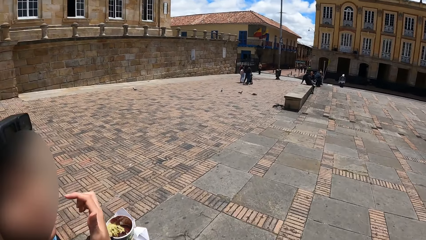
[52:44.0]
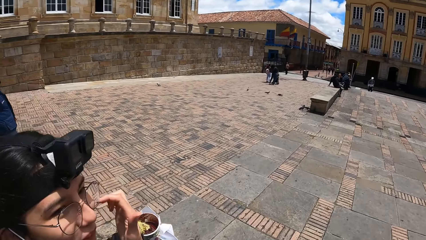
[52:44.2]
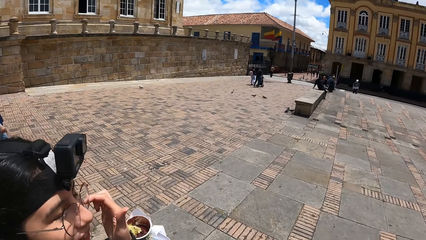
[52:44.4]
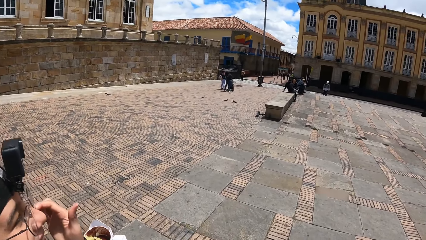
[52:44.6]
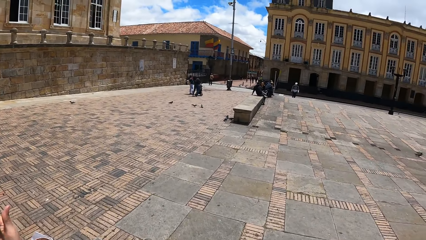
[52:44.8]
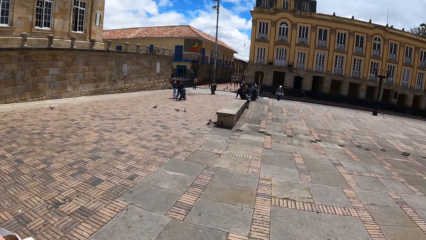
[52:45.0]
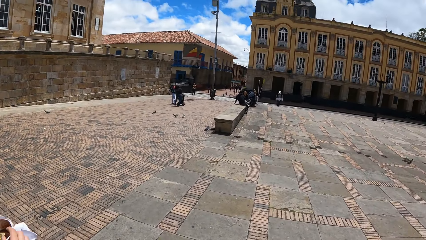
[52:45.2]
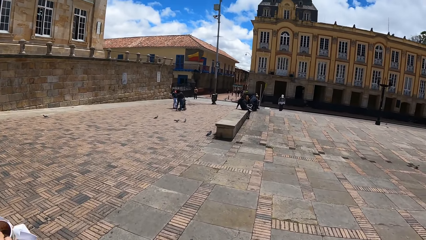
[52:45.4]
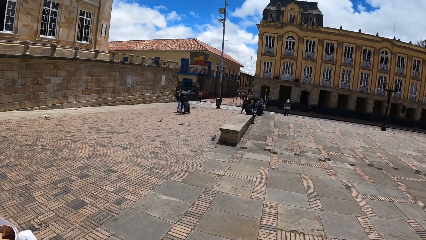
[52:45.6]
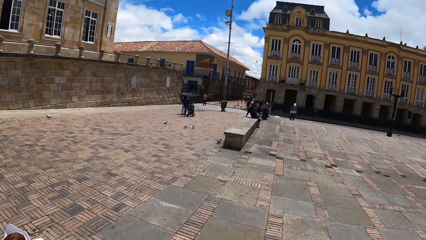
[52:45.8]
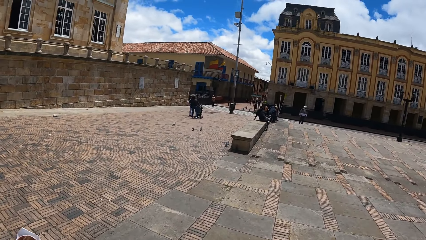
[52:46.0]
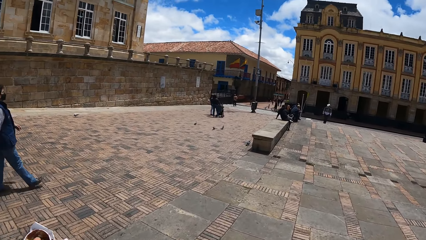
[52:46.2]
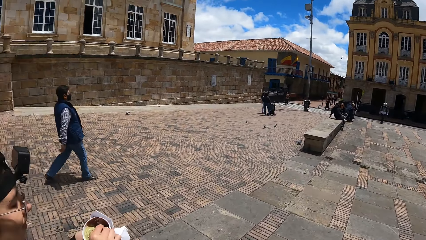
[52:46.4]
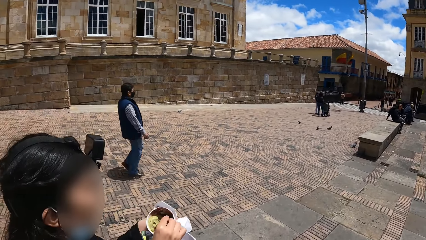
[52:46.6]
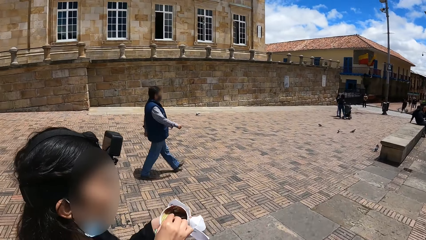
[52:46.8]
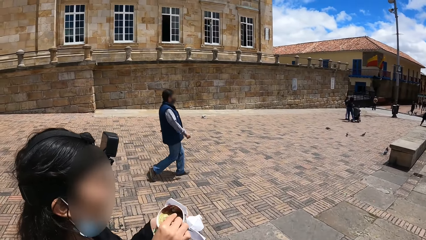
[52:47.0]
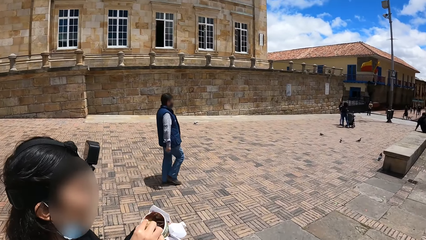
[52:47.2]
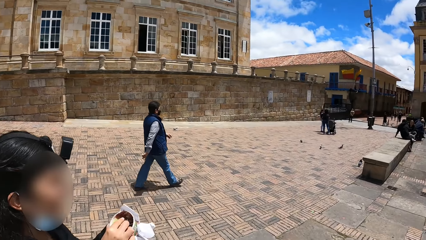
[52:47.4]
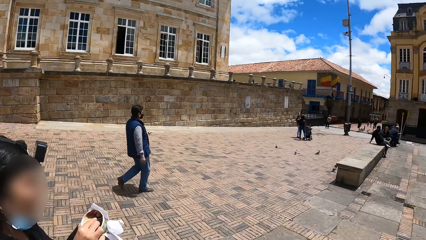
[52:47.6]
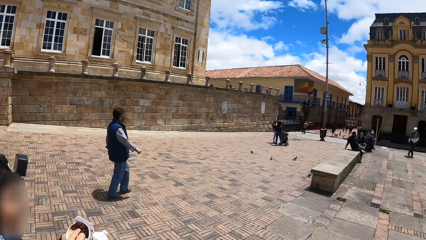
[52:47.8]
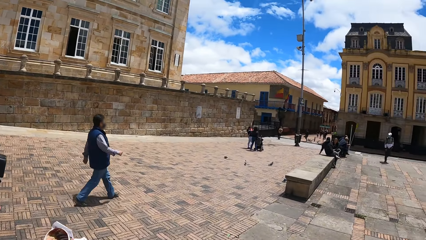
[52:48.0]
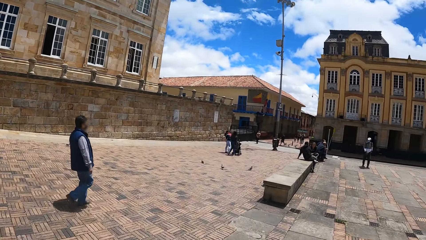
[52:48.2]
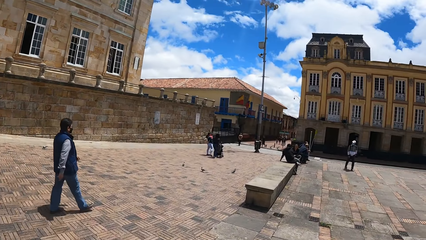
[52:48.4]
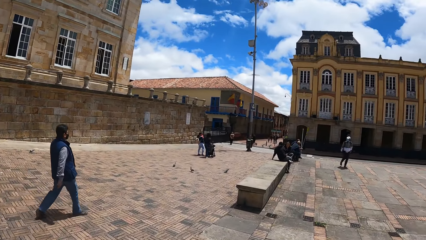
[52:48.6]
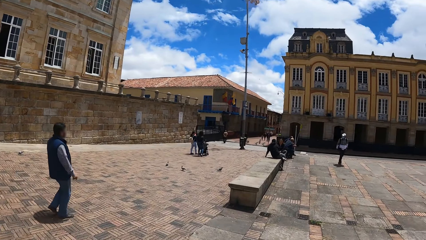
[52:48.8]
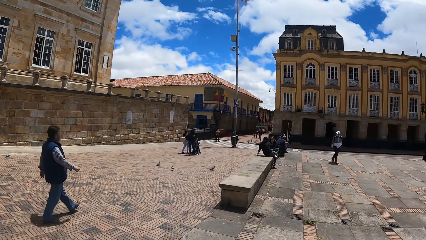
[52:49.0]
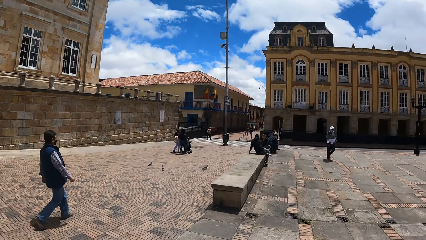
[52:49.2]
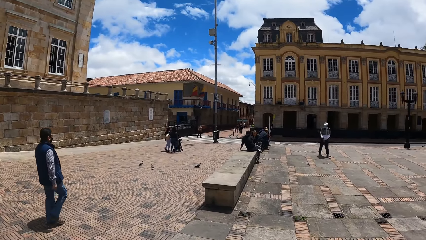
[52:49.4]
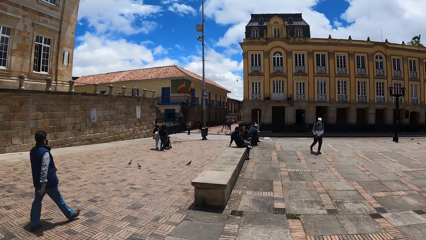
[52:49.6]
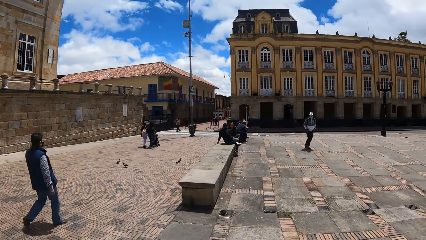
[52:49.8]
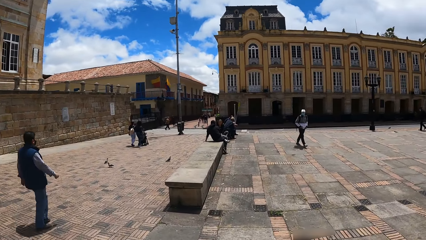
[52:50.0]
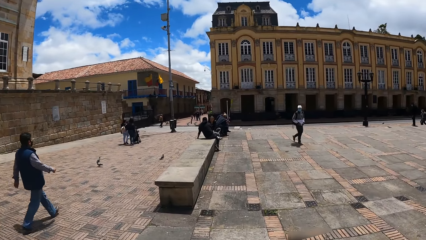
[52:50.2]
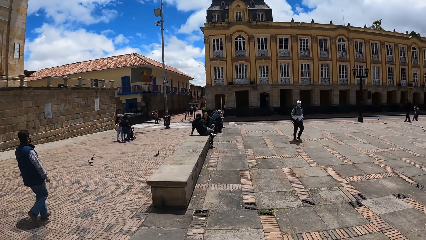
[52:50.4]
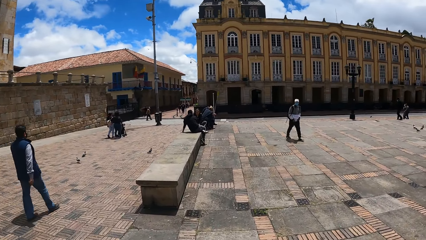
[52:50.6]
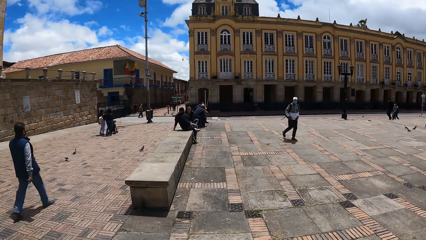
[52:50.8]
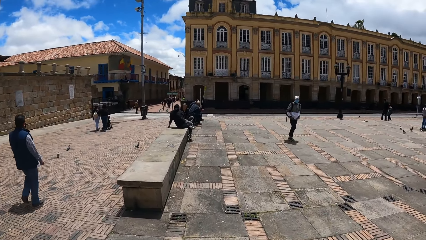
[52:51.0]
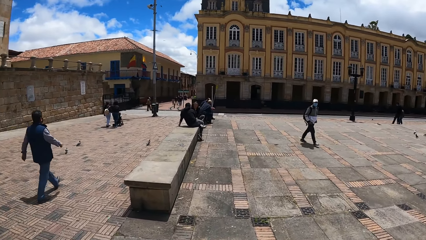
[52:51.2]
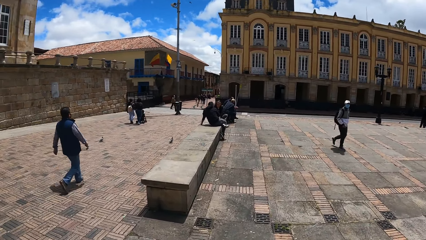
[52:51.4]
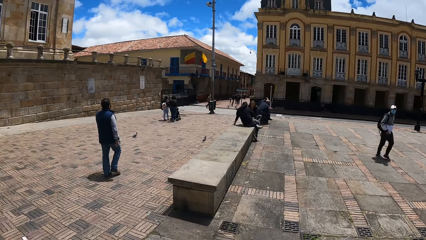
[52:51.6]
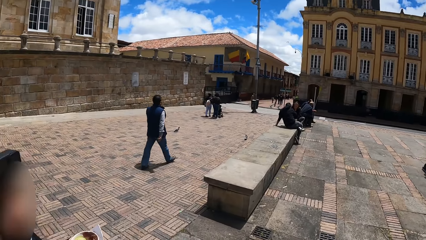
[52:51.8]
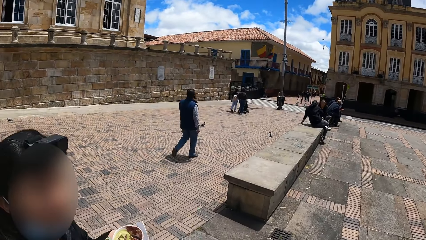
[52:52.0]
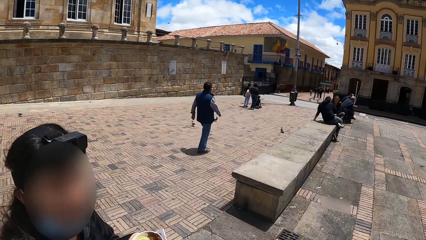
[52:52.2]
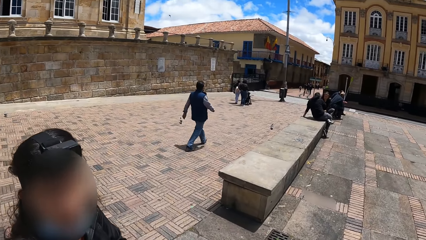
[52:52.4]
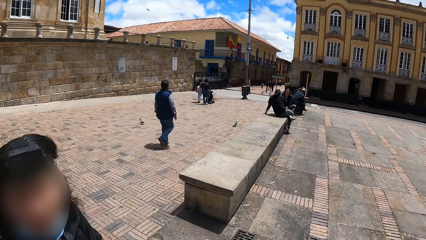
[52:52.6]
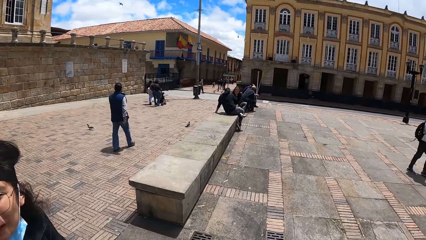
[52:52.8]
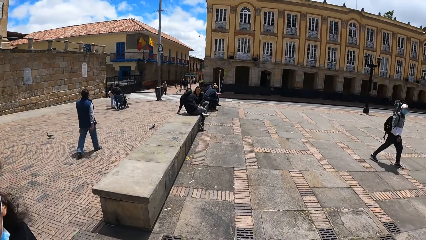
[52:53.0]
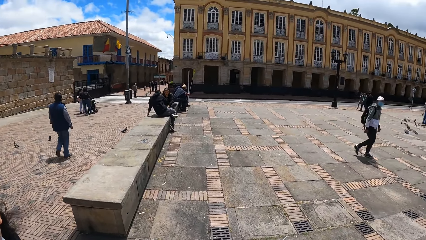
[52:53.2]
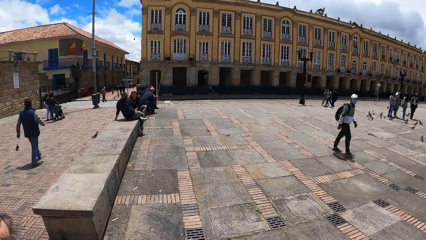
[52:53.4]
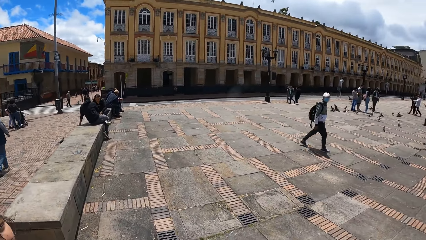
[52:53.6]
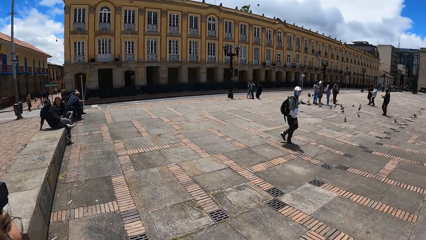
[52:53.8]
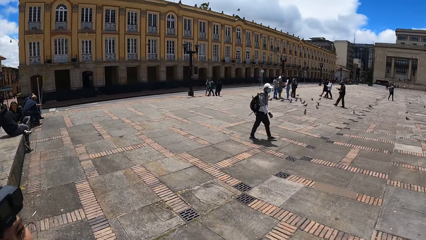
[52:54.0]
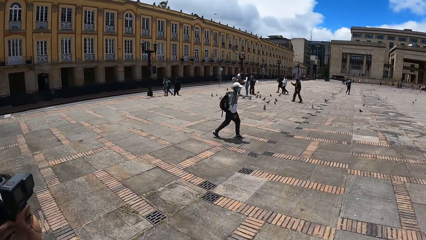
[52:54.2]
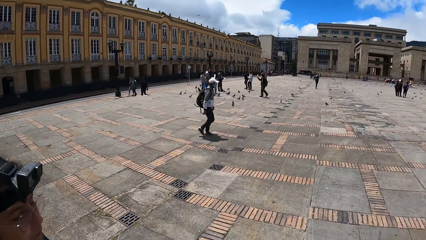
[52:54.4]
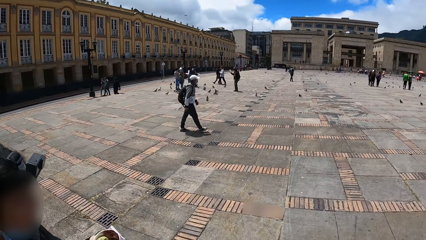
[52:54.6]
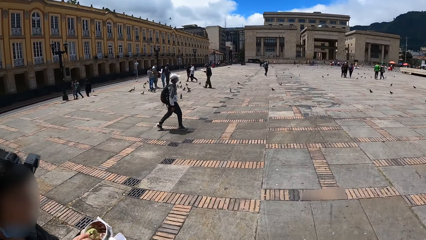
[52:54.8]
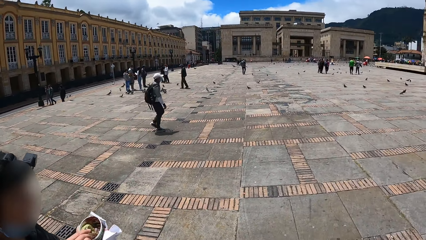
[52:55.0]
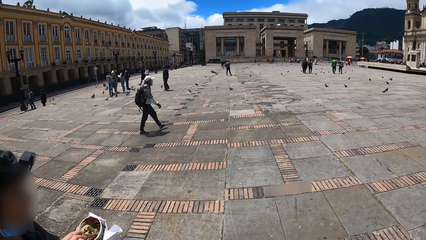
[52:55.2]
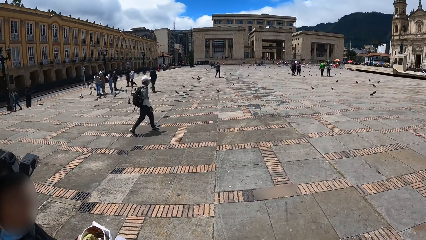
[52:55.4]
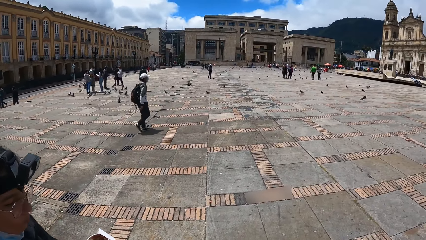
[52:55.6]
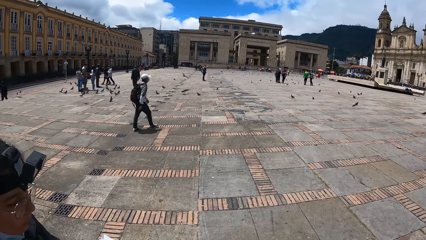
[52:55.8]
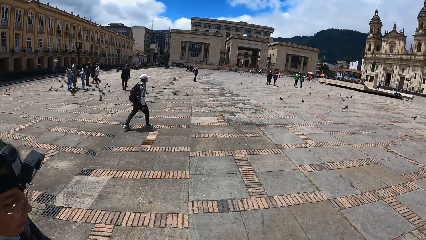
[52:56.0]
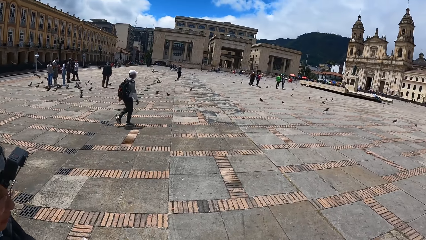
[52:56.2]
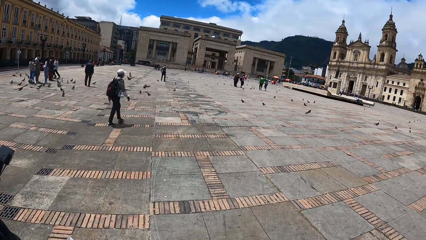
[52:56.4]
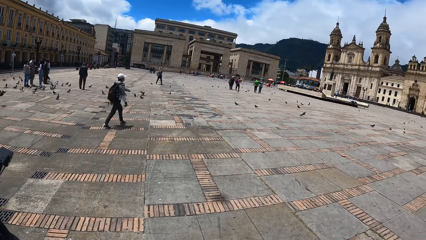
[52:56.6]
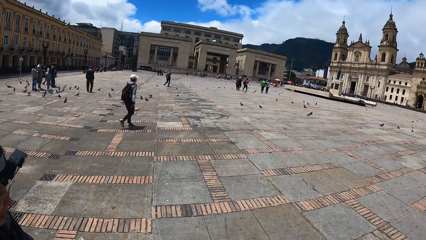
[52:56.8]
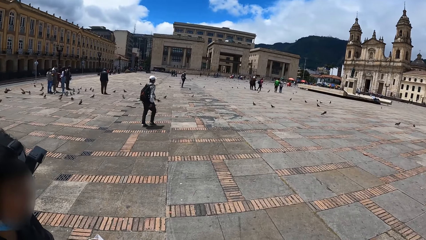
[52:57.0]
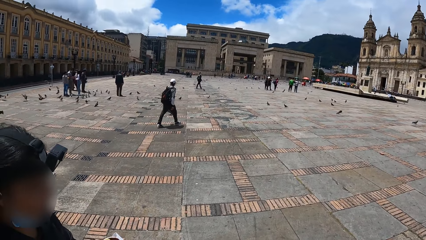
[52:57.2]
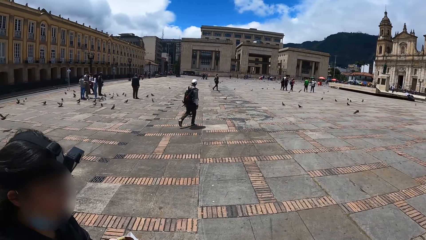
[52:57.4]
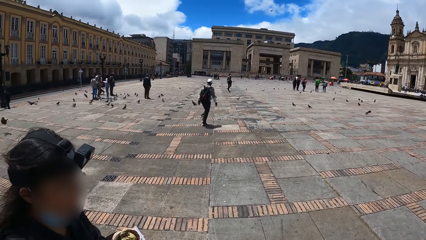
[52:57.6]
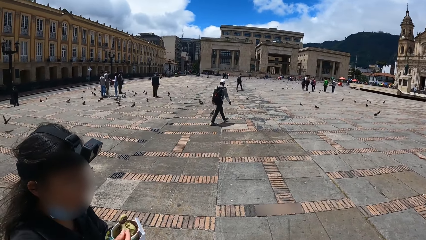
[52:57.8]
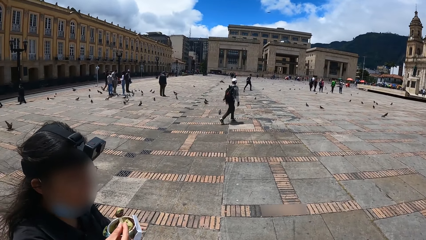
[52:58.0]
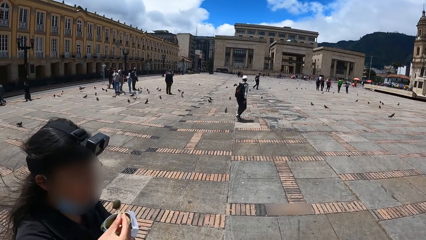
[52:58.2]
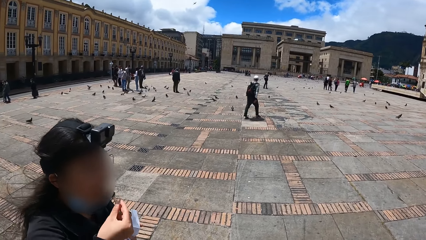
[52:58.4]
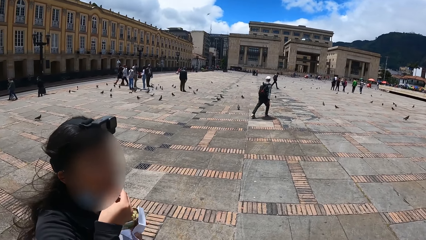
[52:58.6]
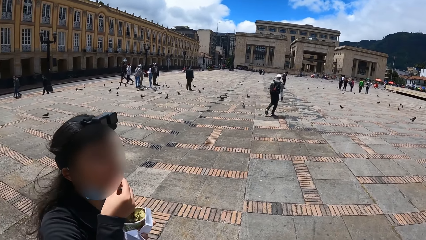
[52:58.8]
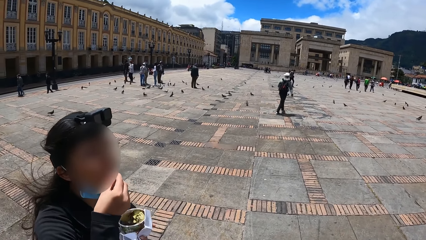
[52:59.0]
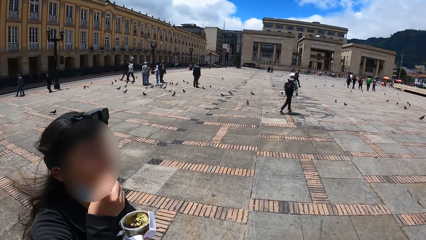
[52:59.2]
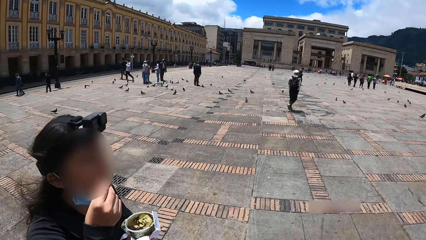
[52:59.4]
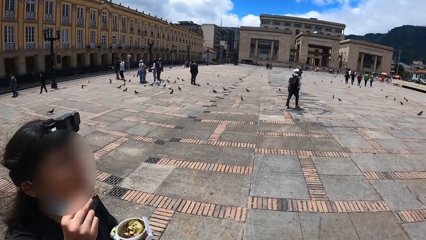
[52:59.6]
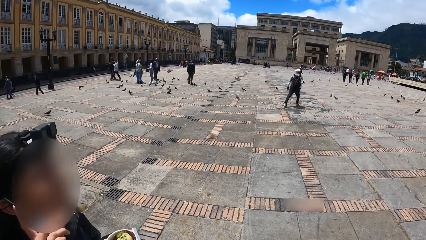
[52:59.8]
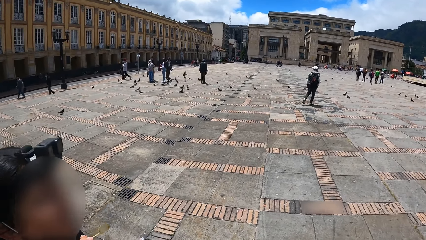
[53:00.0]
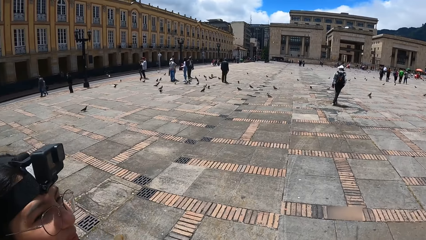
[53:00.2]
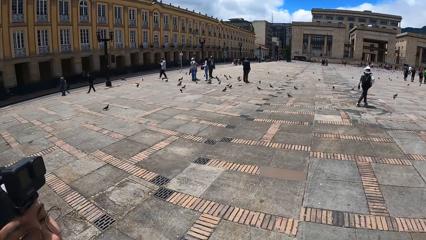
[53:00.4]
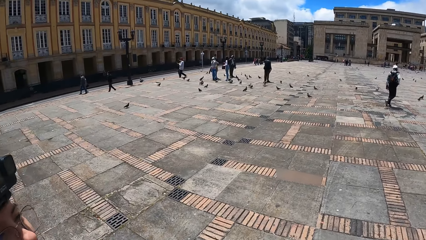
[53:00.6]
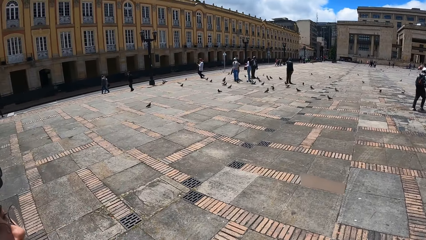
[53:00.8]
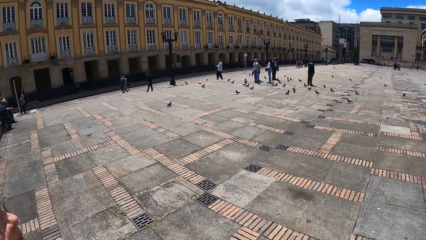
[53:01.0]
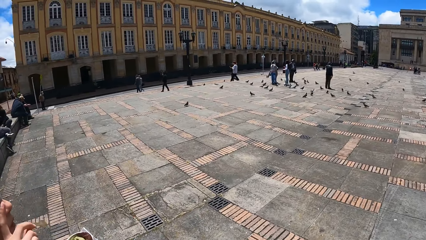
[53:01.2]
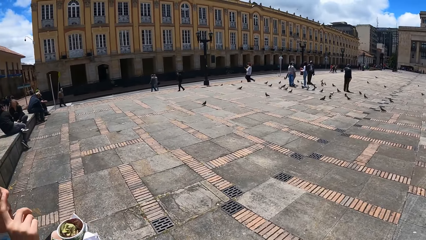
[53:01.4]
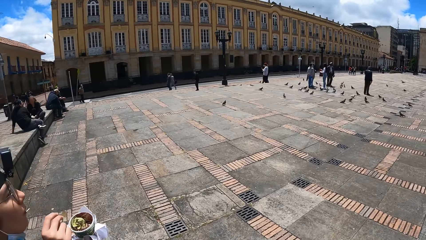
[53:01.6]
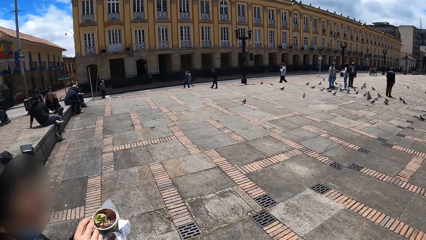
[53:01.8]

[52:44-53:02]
The camera wearer looks around. A person eats a snack.
